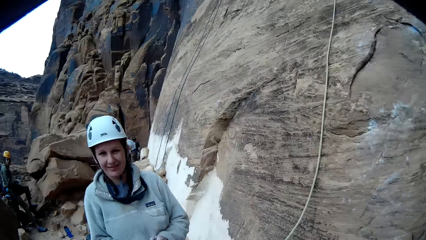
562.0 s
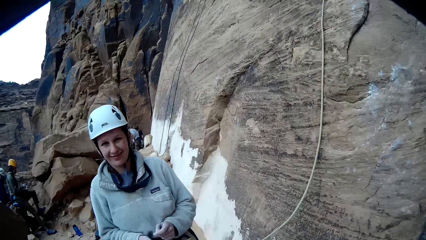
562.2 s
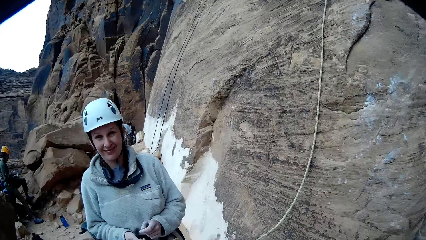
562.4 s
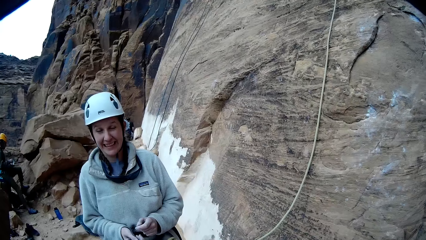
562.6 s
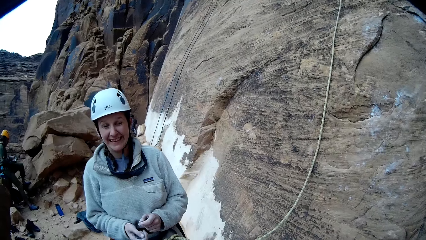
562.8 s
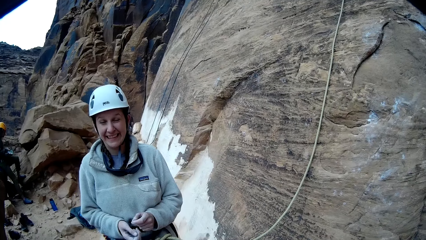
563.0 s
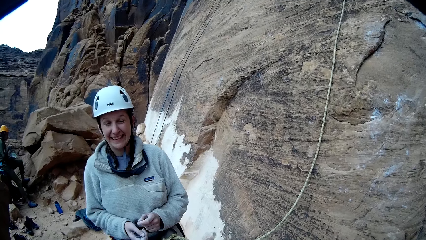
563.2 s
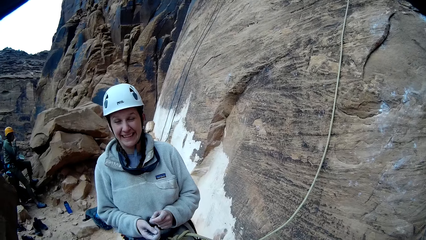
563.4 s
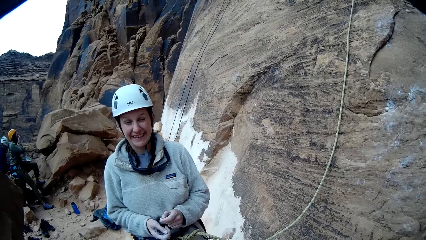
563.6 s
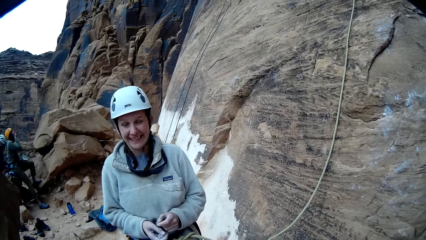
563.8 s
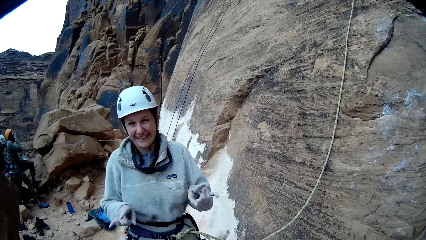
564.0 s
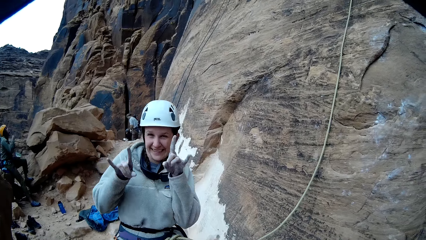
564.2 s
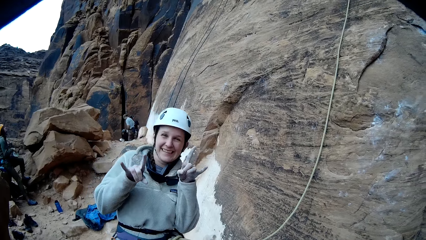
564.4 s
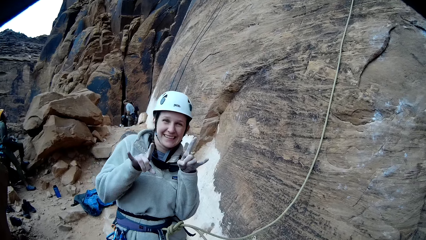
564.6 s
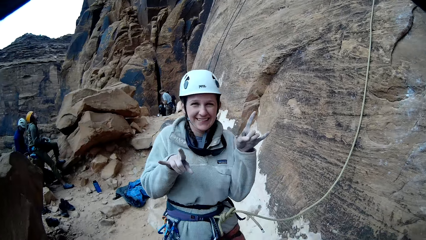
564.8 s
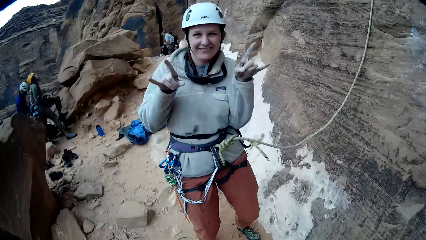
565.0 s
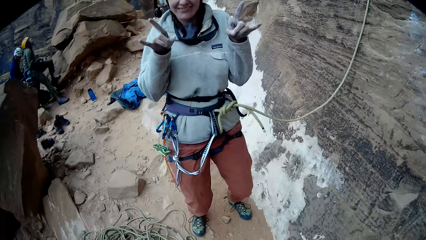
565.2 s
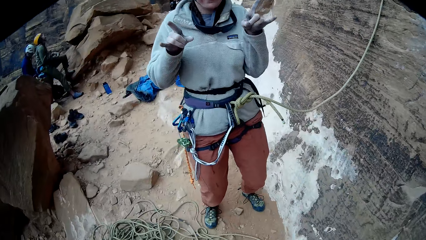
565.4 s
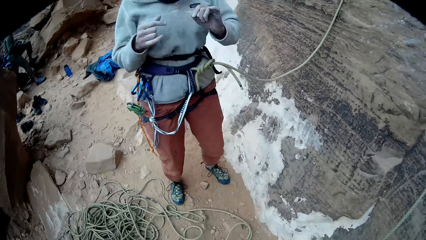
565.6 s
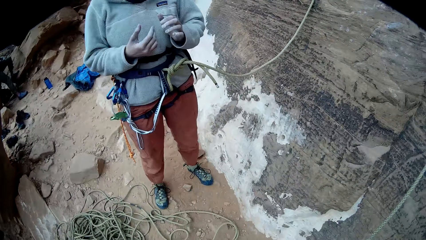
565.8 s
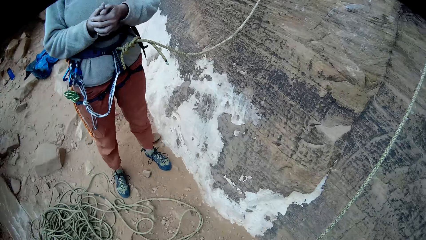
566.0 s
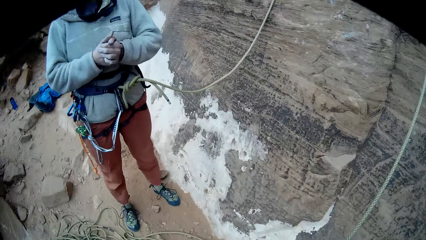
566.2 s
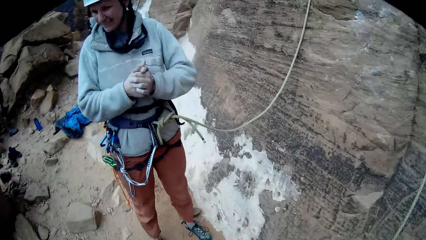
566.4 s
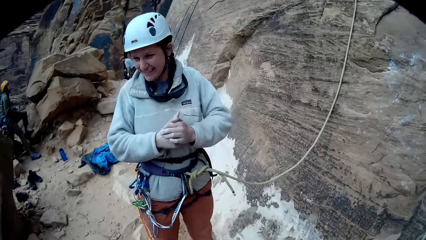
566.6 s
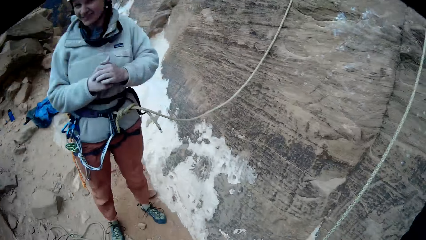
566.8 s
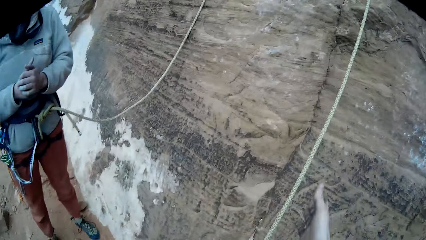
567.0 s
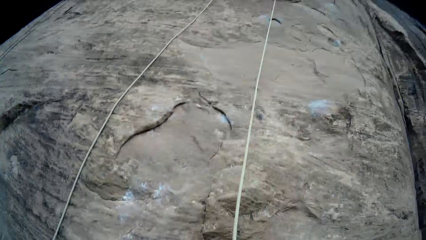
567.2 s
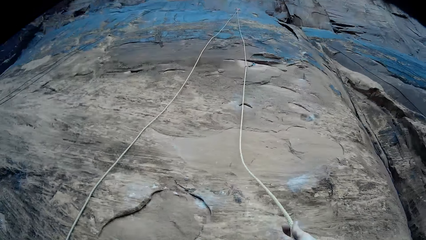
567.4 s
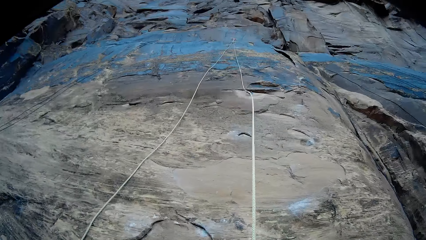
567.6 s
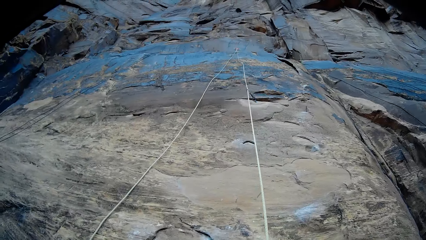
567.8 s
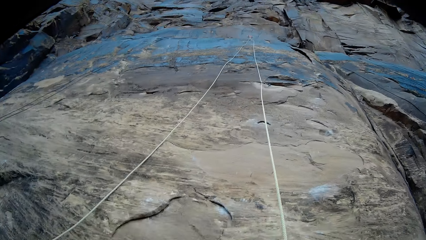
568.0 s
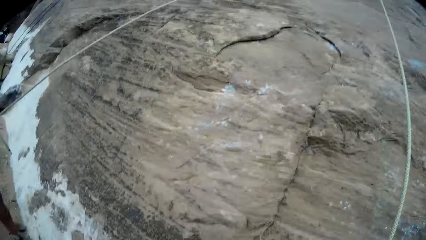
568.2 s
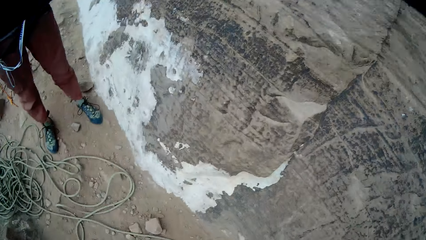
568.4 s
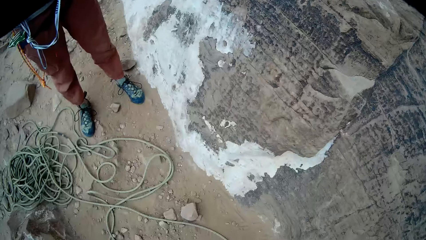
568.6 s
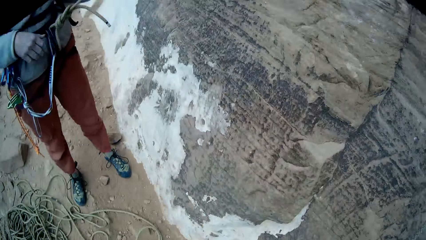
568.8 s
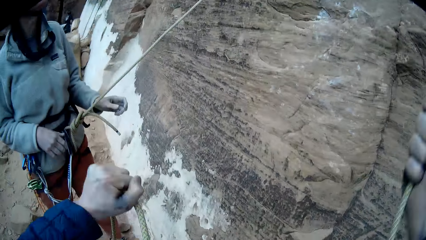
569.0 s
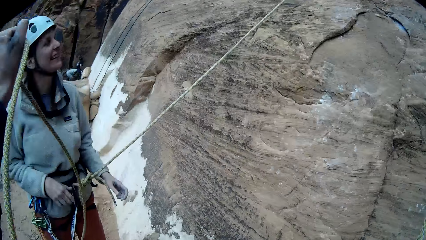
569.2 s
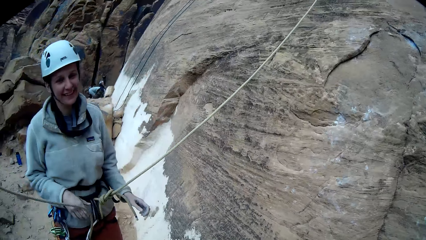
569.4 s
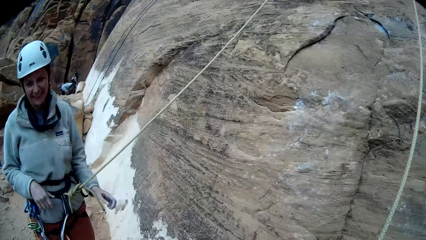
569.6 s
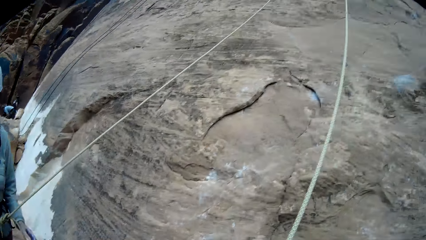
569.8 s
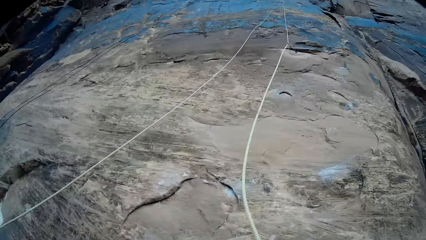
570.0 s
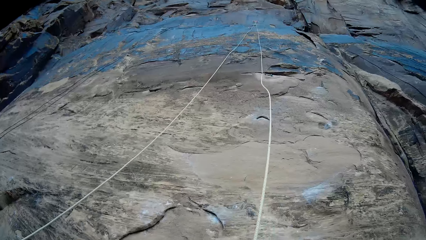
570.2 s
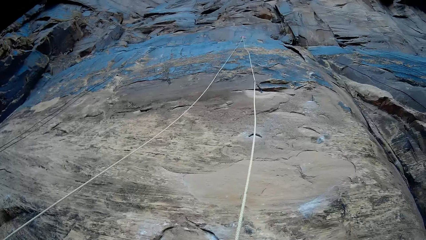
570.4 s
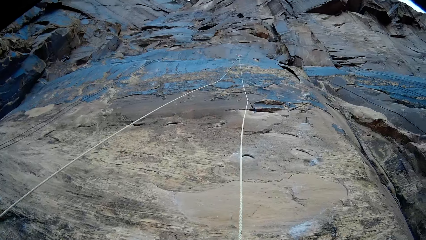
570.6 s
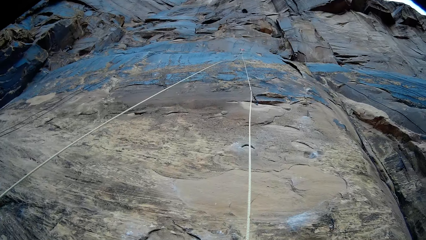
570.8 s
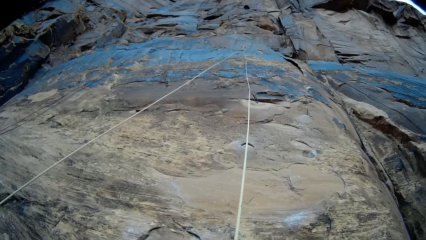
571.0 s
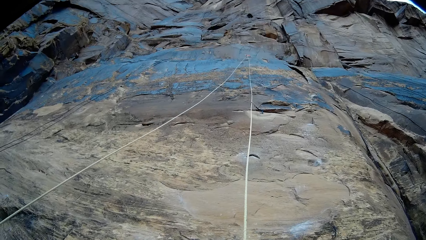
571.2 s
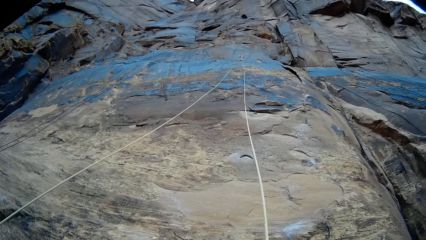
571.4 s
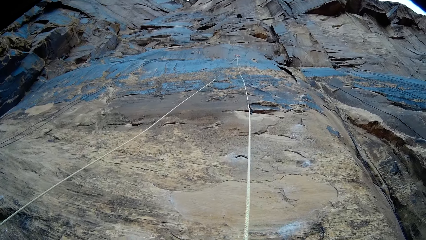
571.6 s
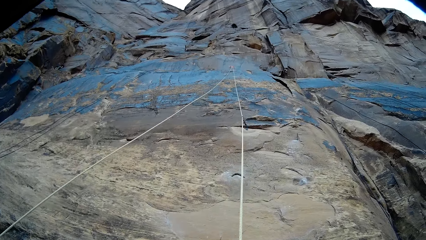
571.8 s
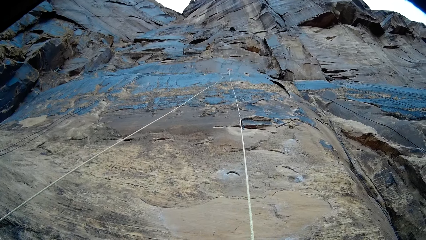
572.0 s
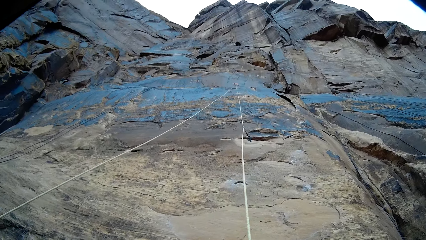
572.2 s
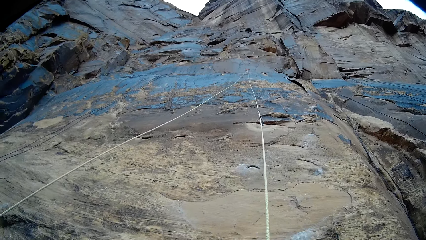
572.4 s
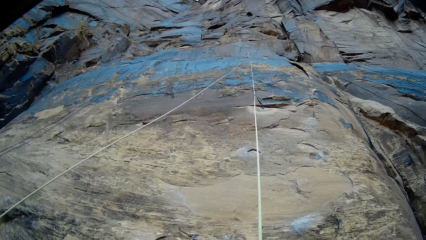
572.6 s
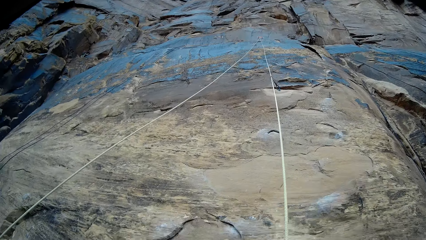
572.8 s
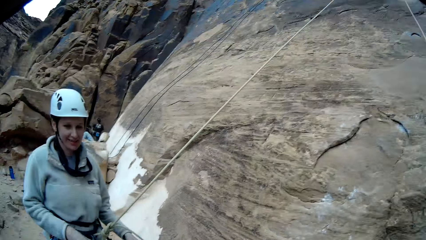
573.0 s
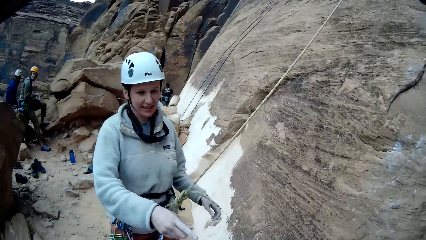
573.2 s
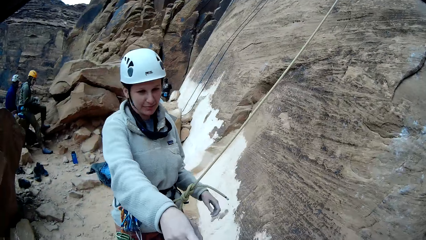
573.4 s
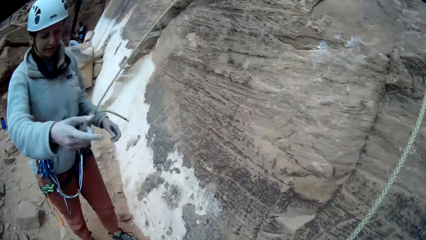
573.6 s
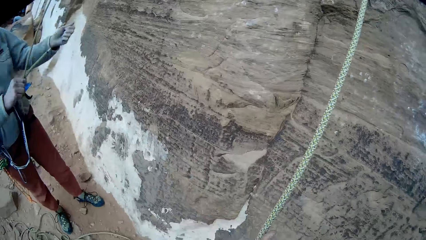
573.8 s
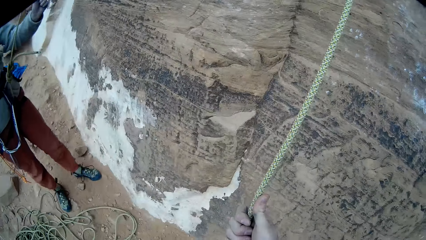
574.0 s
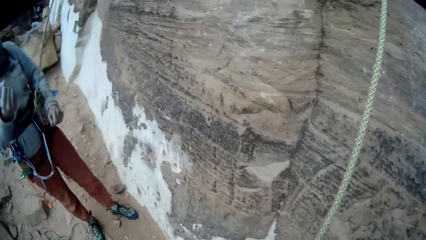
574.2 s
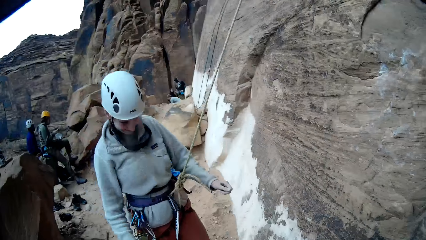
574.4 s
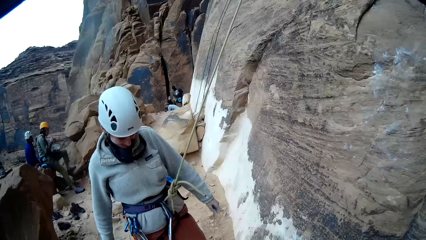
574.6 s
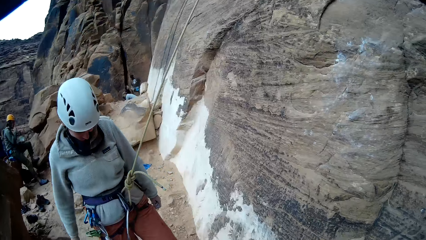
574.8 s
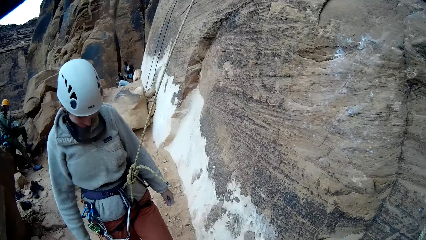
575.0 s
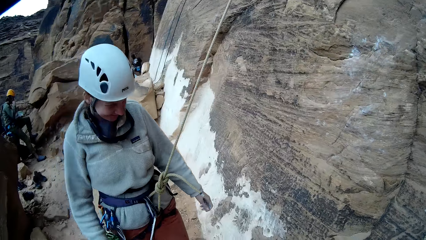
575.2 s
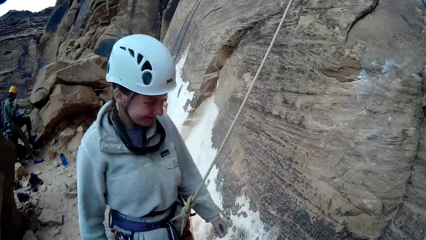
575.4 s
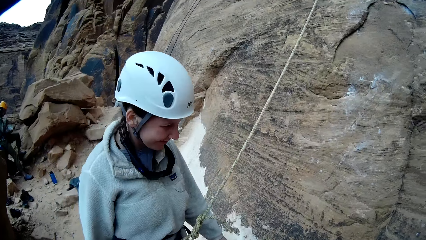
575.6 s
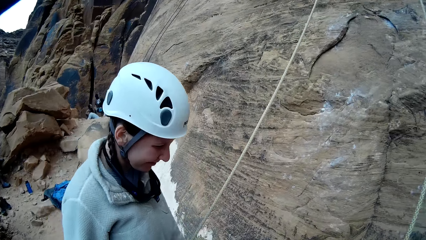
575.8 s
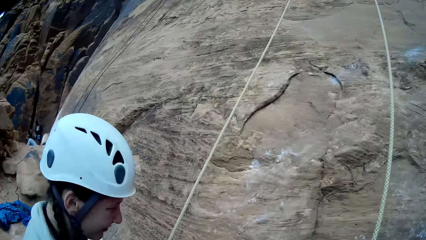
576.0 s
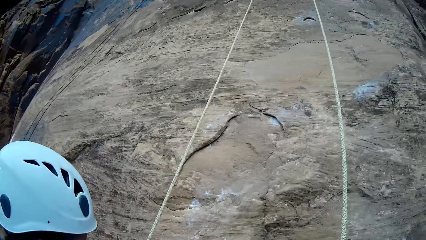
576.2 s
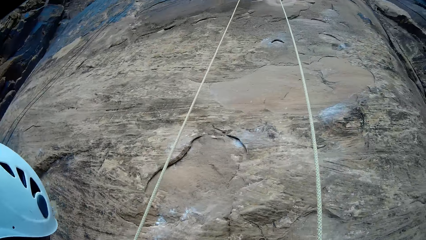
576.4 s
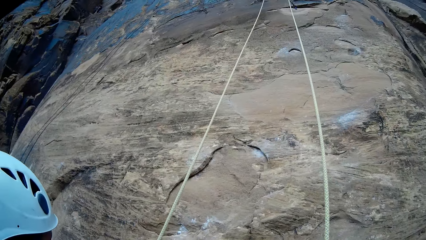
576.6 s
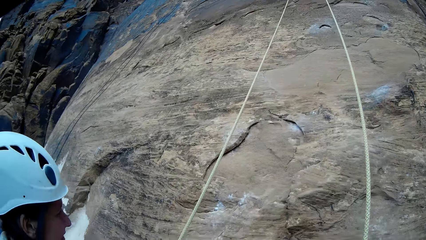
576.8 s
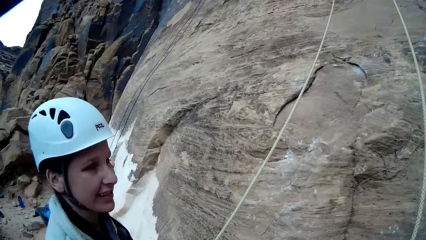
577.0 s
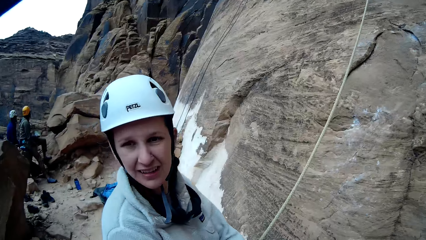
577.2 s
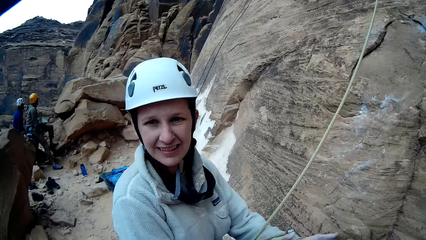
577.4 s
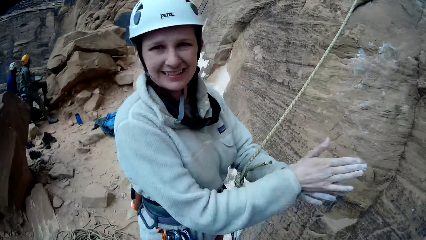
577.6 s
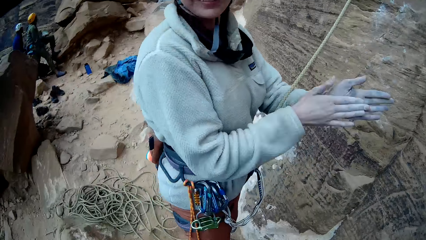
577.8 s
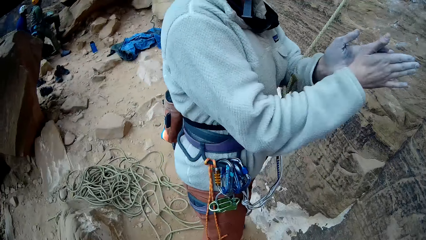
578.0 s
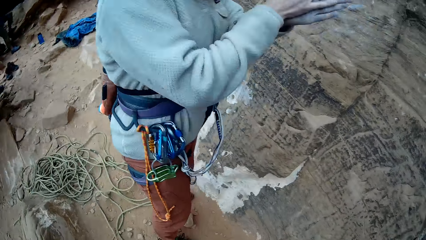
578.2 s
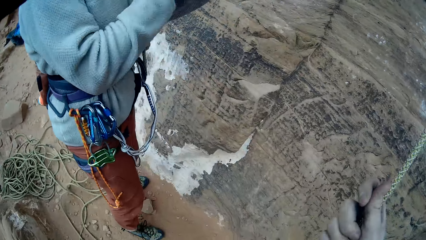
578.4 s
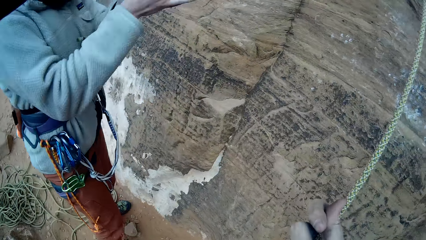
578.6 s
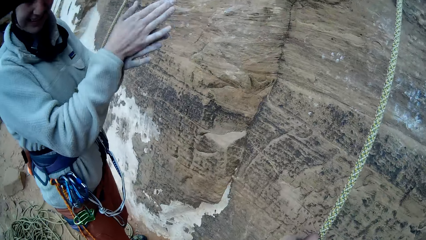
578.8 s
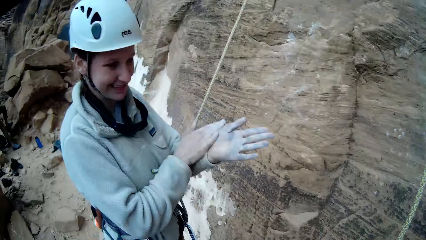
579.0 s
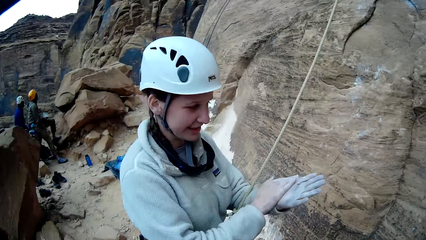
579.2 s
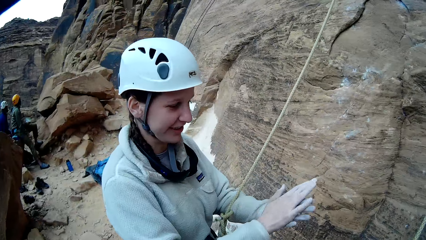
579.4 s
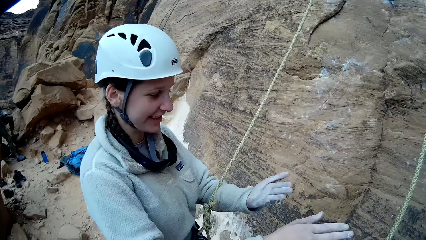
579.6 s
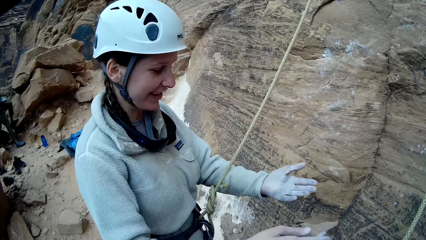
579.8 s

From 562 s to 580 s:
A man eats nuts. A woman waves her hands up, poses, dances and puts her hands together. The woman rubs her hands together. The camera wearer looks up the rock. They pull the rope. They look down. The woman points at the rope, moves her hands up and down and pulls the rope. The camera wearer holds the rope. The woman walks and moves close to the rock. The woman rubs her palms together. The camera wearer holds the rope.
